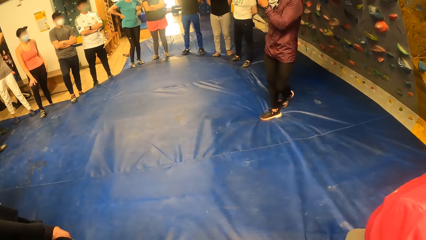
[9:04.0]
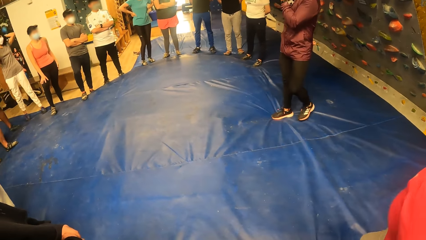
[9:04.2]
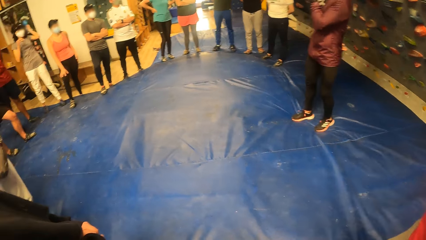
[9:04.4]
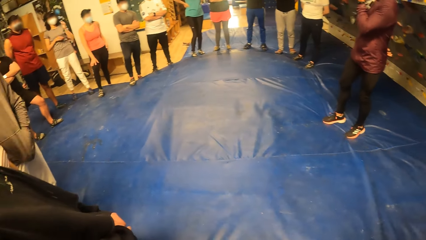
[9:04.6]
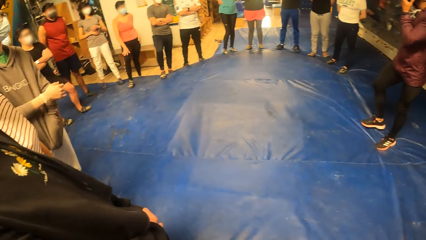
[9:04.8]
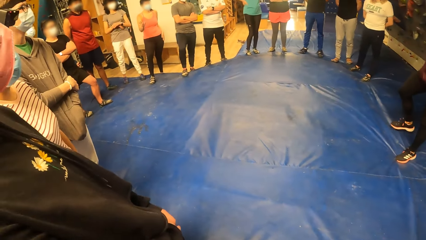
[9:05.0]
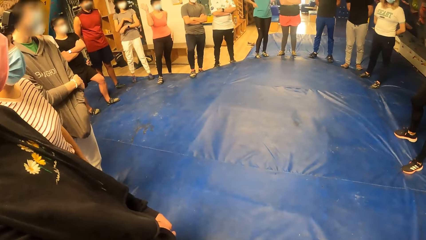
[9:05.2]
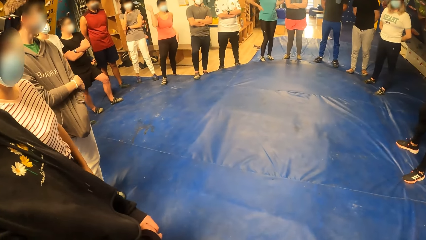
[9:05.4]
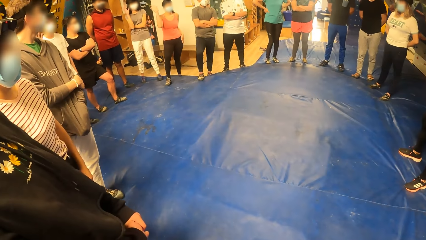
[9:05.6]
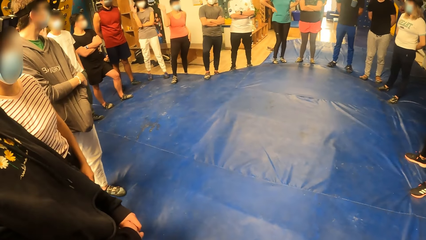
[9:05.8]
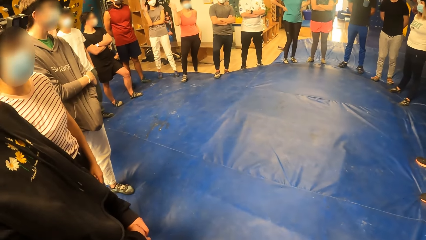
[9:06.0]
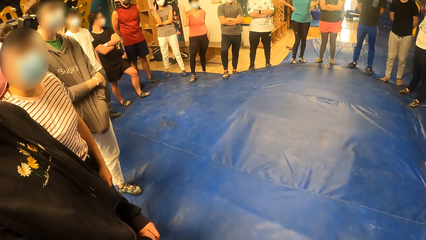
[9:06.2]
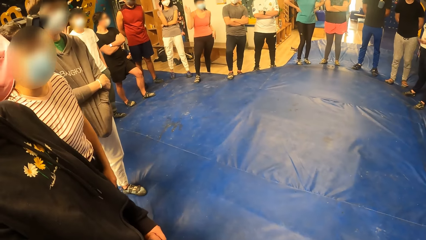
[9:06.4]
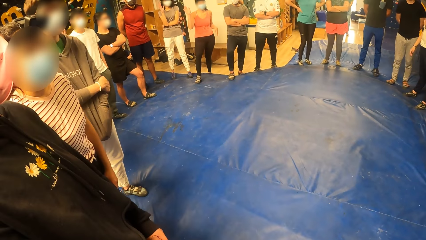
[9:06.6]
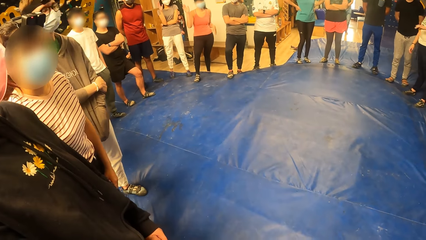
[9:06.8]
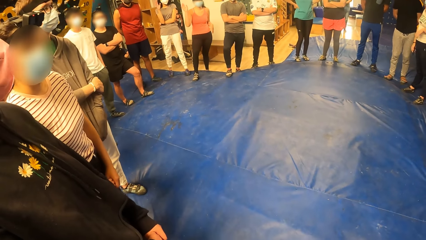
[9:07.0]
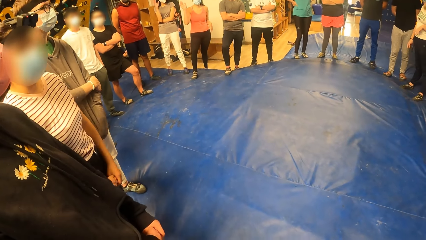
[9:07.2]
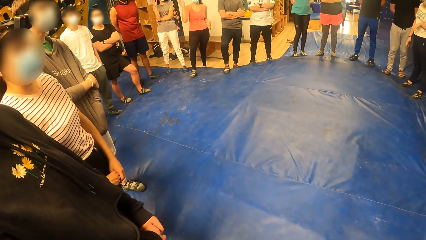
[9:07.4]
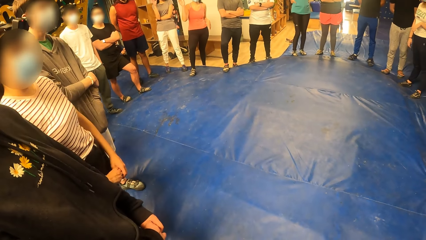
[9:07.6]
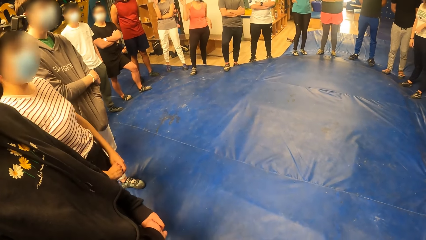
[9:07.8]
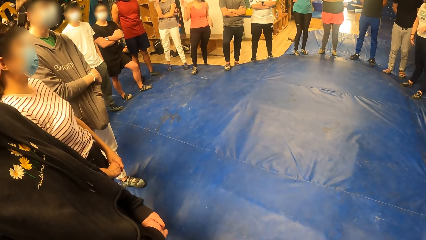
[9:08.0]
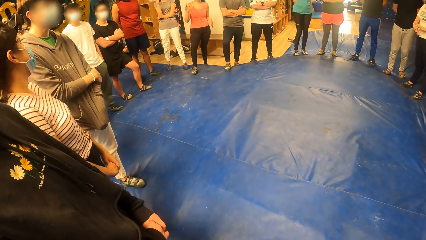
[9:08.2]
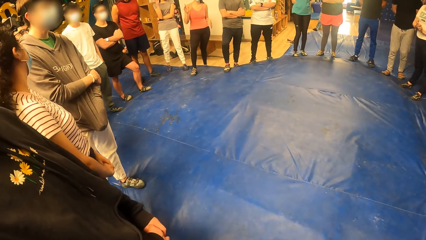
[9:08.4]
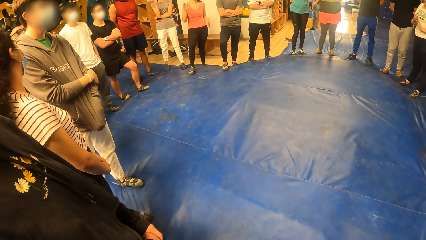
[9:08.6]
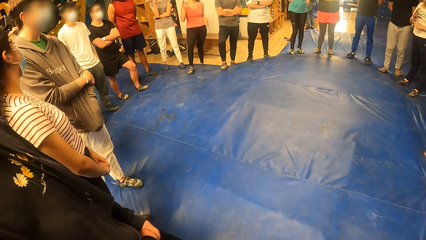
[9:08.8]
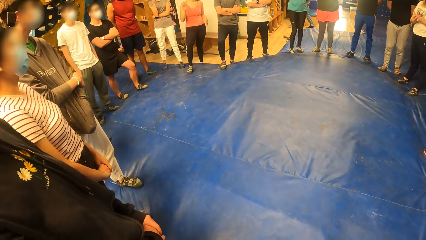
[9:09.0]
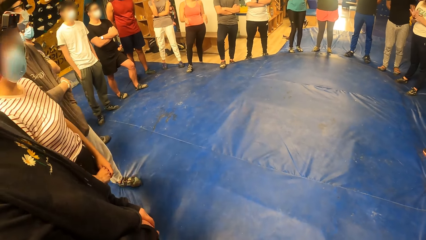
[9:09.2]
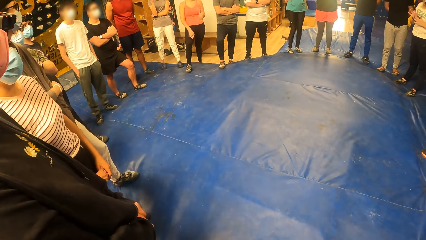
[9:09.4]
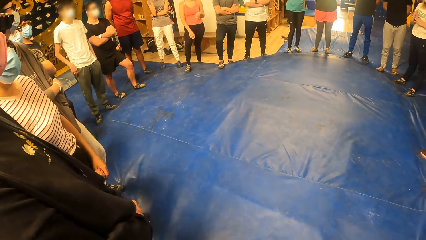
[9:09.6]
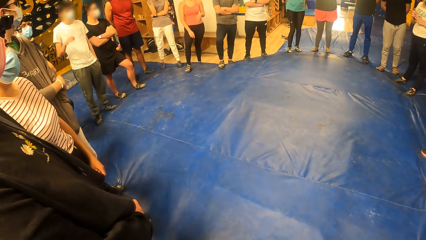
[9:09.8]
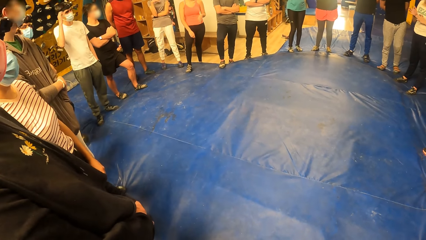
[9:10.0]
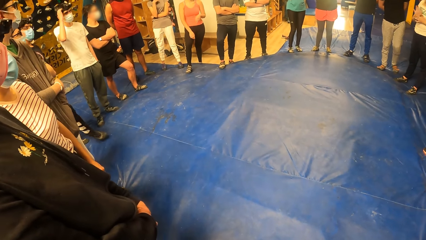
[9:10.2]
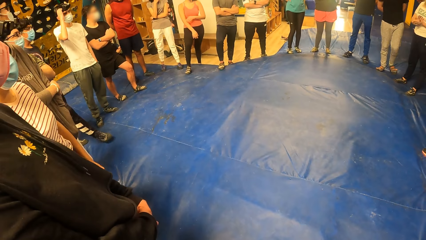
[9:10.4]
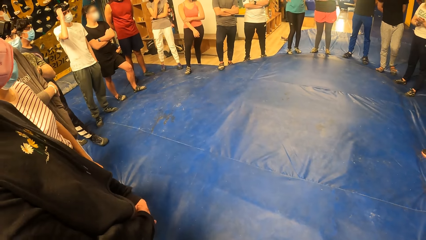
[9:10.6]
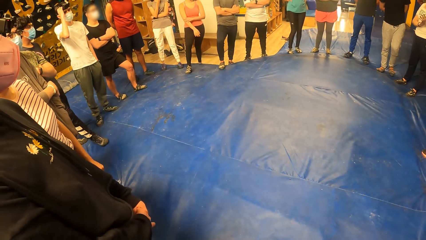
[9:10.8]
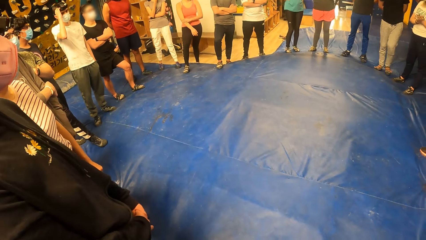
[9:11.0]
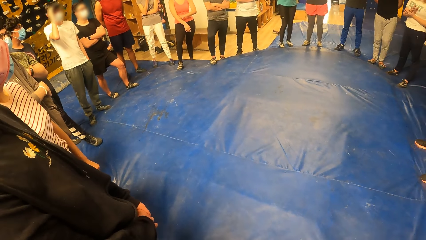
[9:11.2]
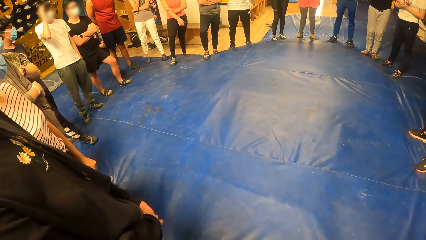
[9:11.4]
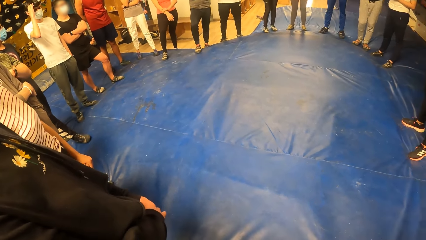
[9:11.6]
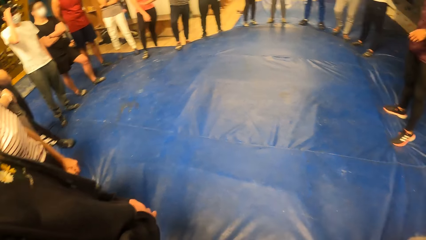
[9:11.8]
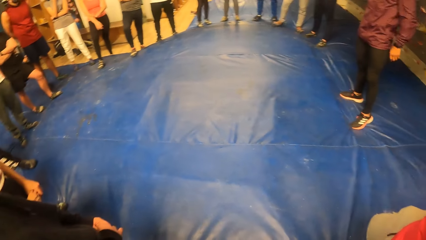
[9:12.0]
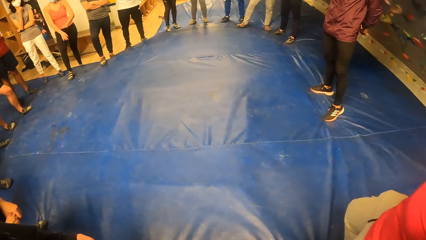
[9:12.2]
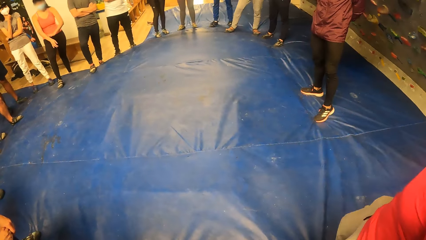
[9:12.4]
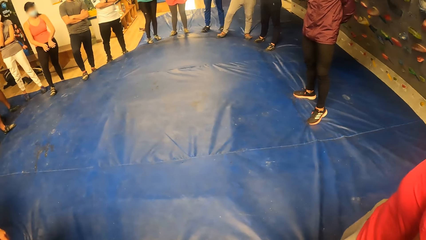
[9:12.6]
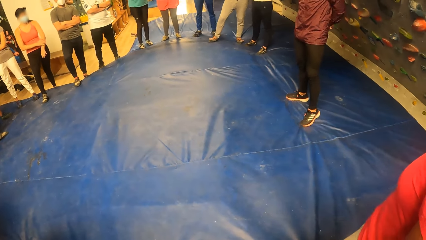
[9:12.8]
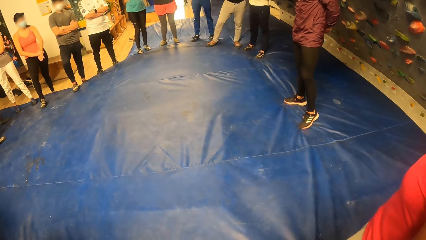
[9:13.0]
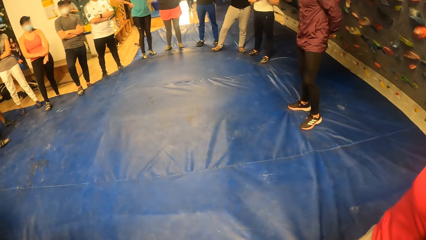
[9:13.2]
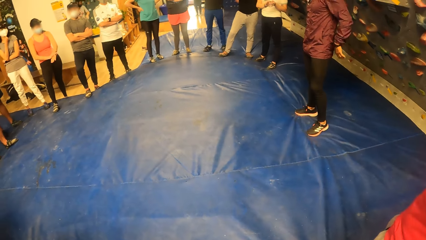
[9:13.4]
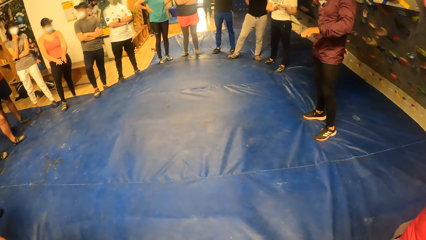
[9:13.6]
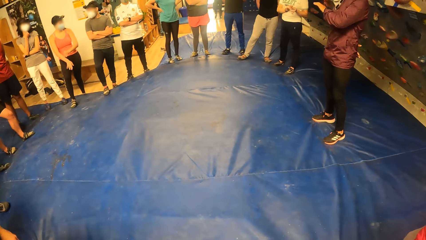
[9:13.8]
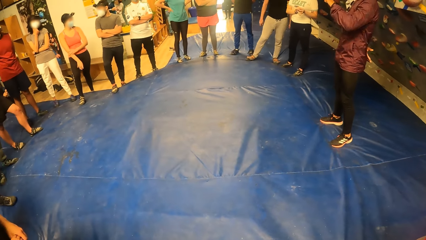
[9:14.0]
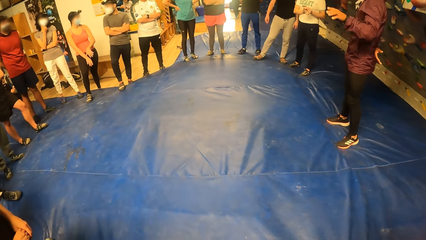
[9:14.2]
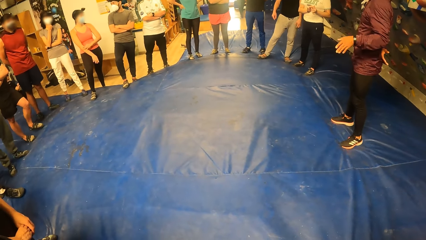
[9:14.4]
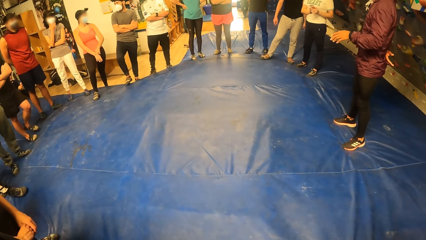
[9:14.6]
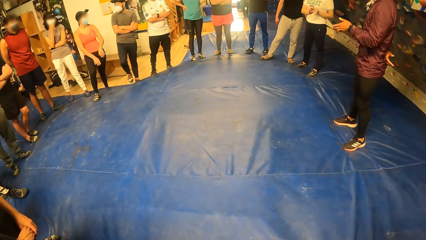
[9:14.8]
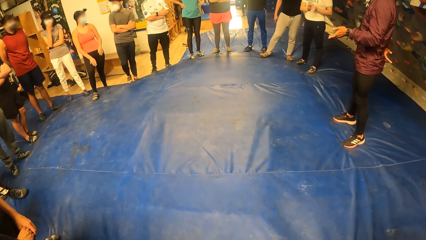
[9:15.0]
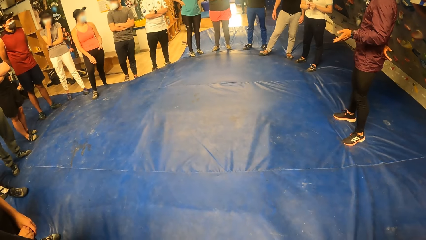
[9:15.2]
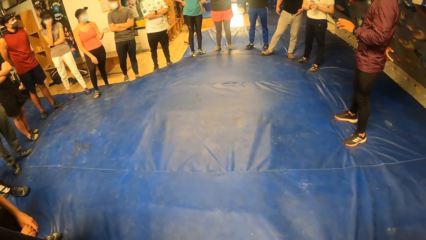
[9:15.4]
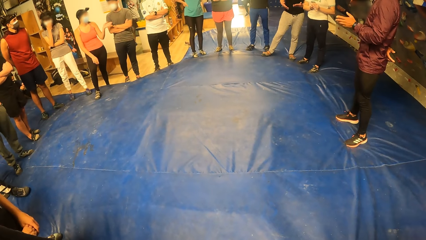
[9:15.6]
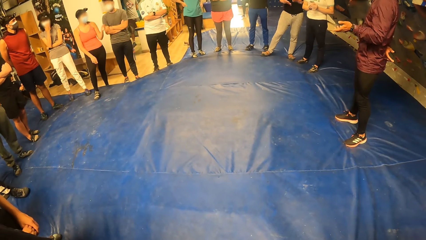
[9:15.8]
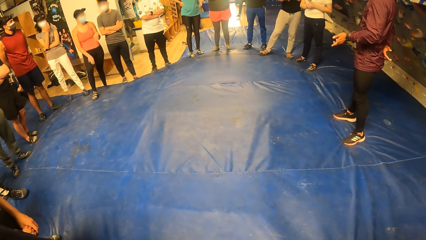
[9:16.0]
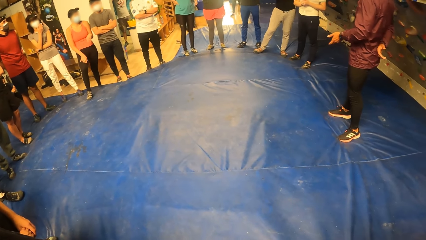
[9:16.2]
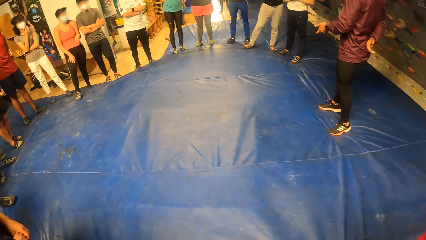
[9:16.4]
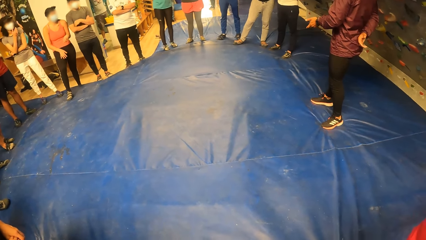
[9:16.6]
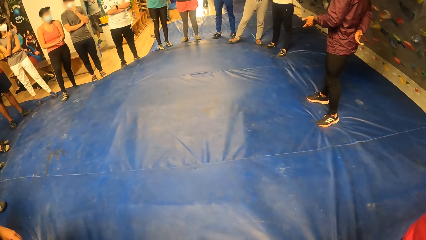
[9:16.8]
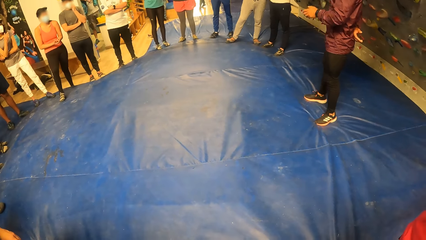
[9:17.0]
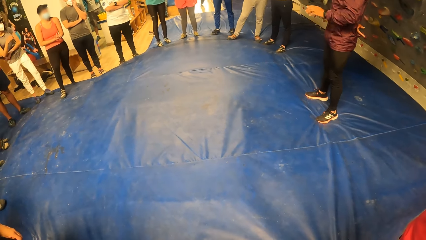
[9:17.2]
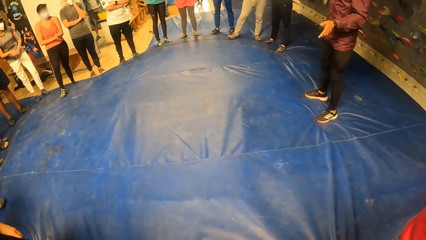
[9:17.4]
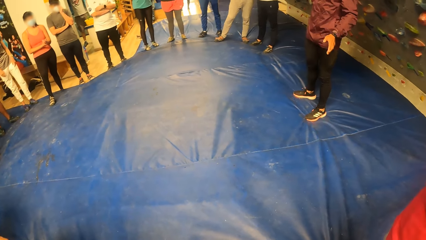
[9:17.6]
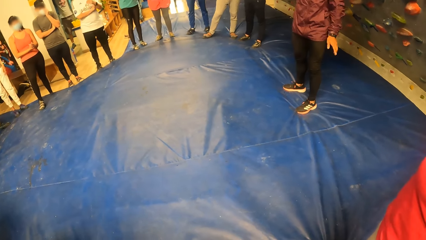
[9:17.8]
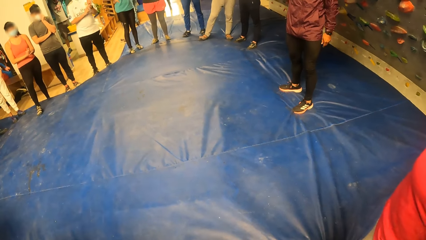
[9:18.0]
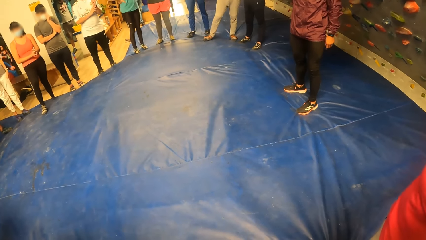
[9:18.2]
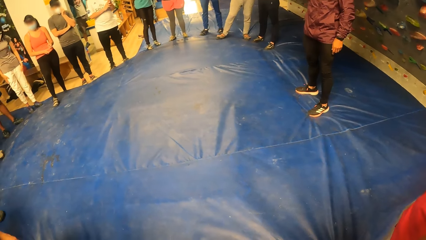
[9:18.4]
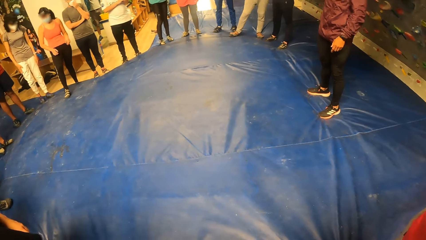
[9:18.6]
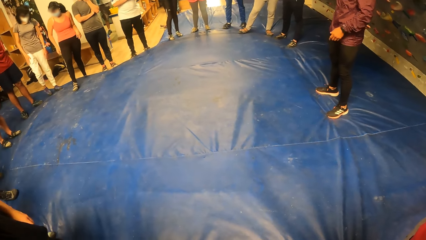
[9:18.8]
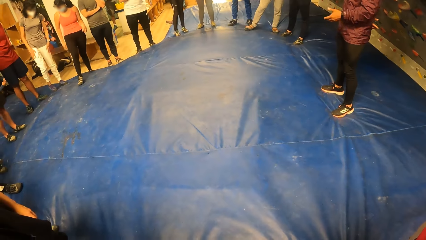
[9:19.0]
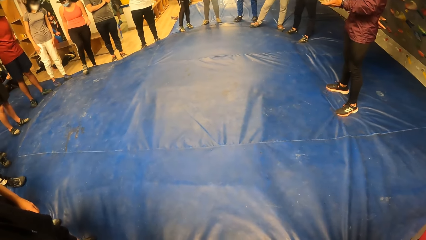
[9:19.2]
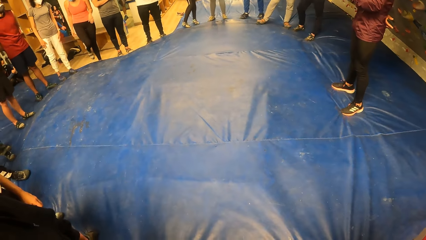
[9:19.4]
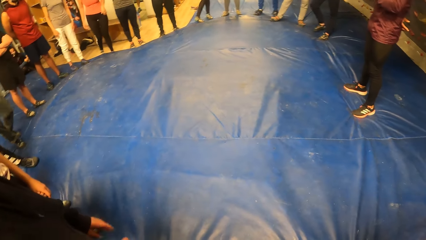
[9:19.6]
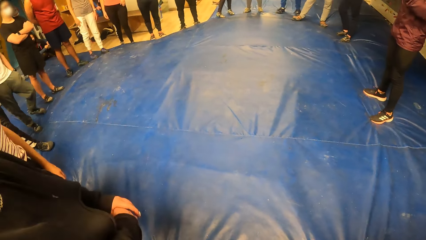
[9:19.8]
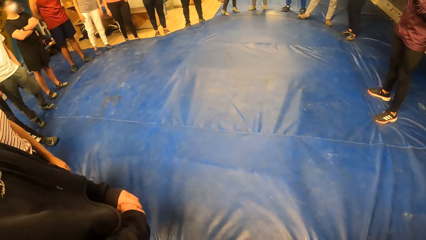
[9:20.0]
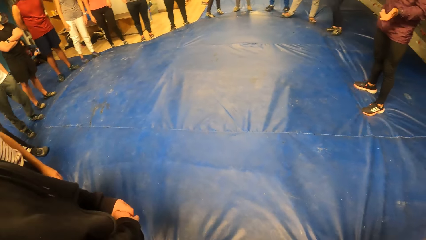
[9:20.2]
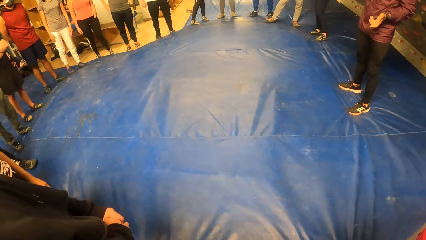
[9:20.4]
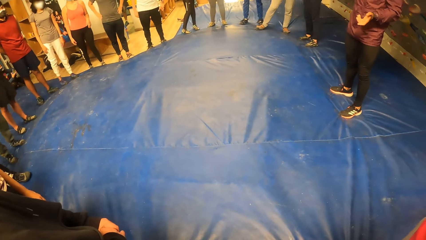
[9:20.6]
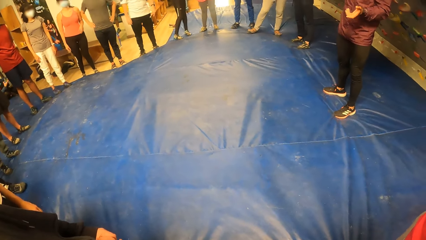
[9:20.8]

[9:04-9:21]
The camera wearer looks around. The man adjusts his facemask with his left hand. Another man adjusts a camera on his head with his right hand. Another man gesticulates with his hands. The woman adjusts her facemask with her right hand.
